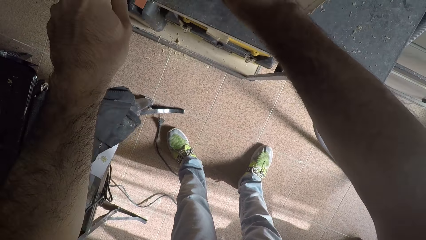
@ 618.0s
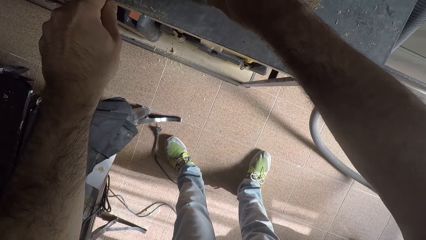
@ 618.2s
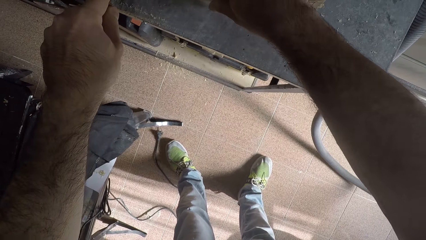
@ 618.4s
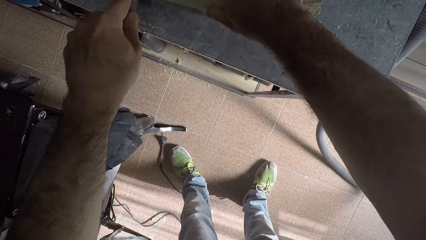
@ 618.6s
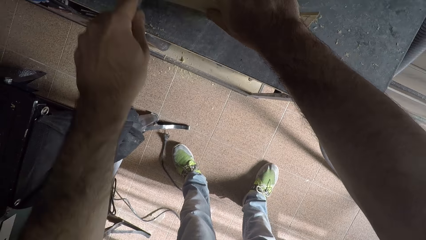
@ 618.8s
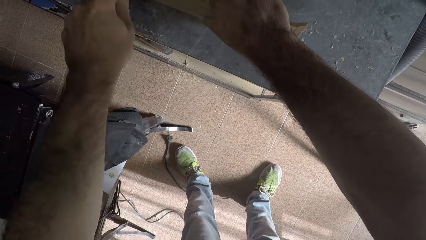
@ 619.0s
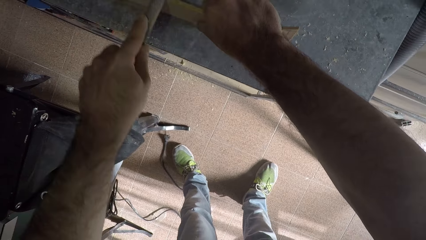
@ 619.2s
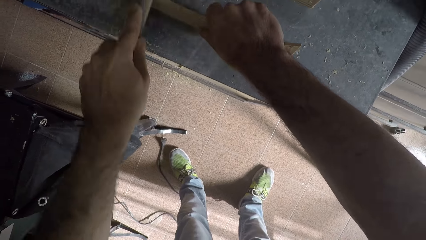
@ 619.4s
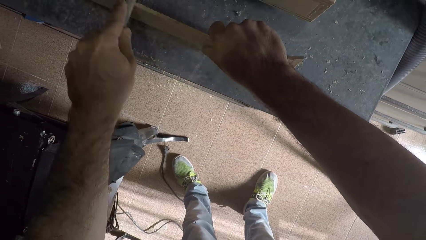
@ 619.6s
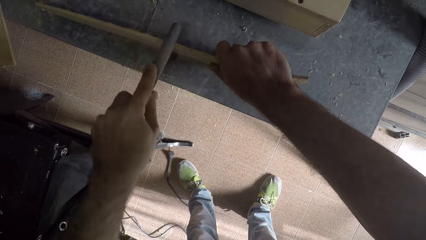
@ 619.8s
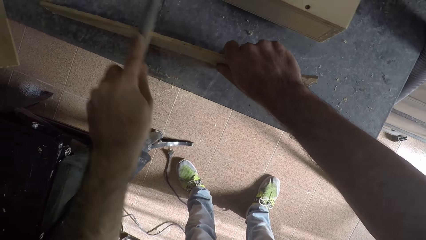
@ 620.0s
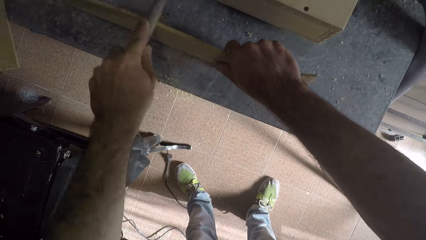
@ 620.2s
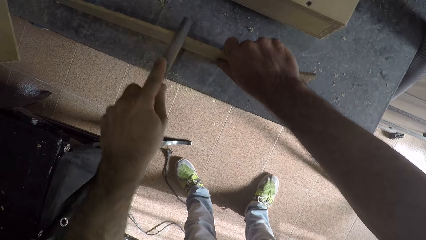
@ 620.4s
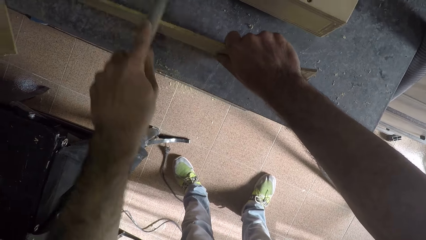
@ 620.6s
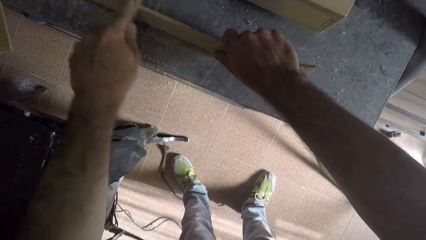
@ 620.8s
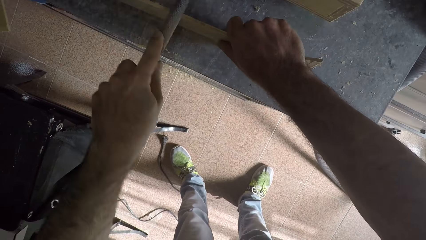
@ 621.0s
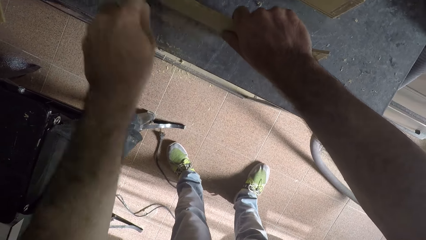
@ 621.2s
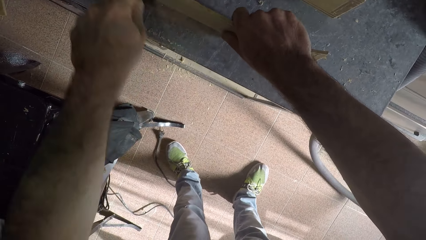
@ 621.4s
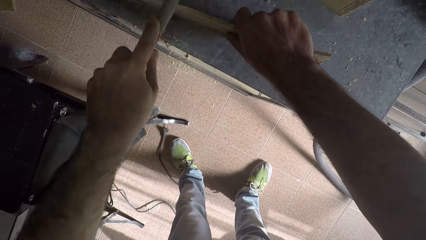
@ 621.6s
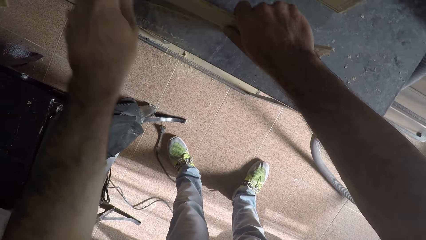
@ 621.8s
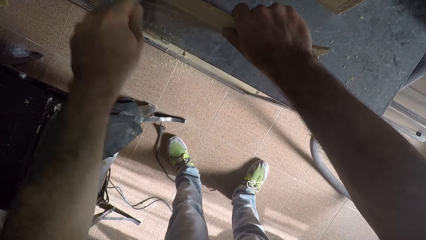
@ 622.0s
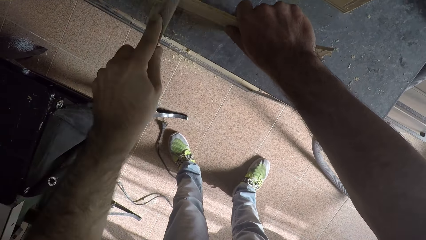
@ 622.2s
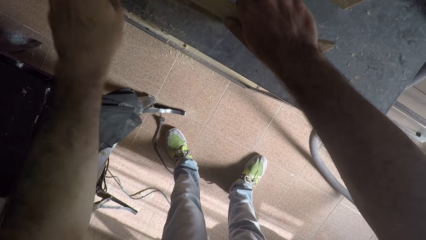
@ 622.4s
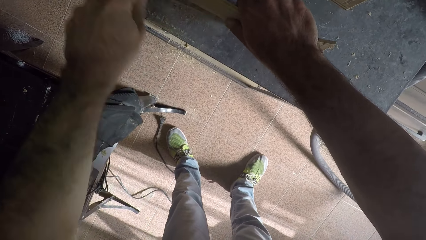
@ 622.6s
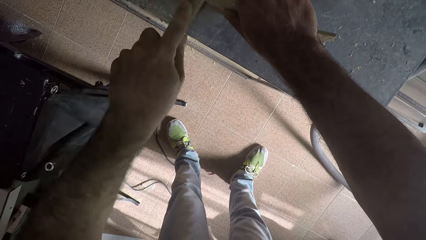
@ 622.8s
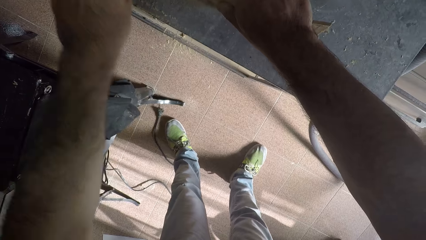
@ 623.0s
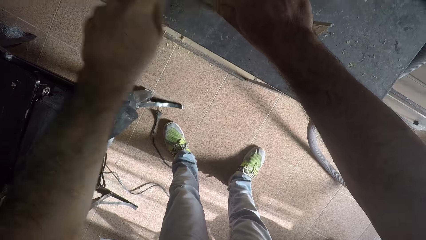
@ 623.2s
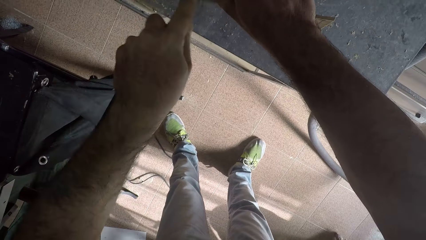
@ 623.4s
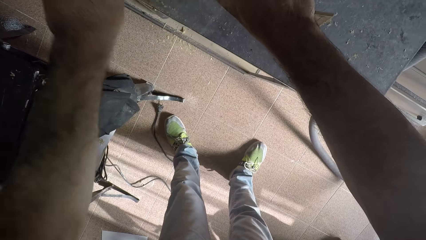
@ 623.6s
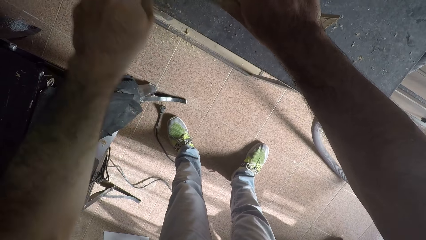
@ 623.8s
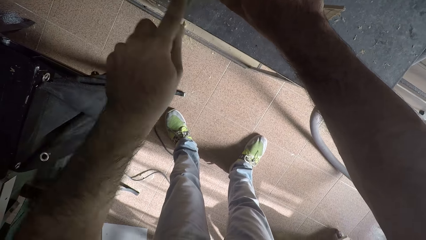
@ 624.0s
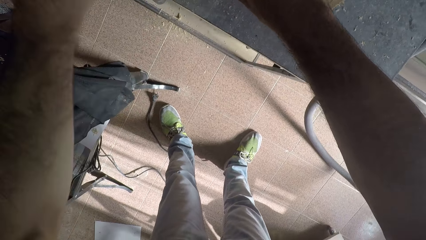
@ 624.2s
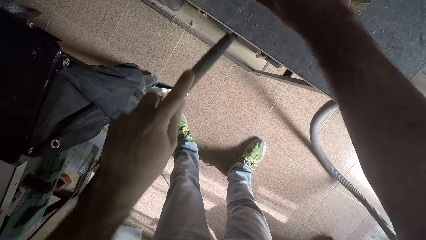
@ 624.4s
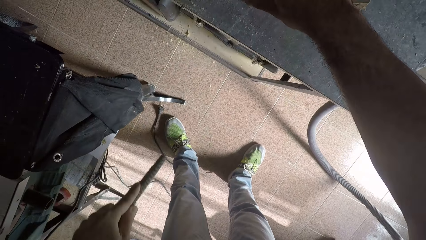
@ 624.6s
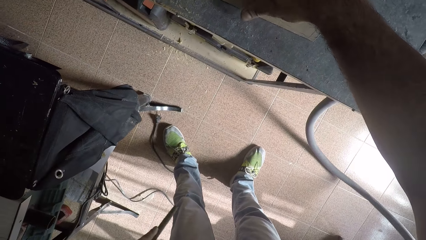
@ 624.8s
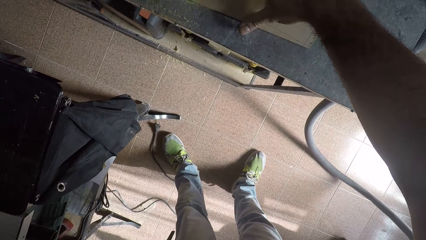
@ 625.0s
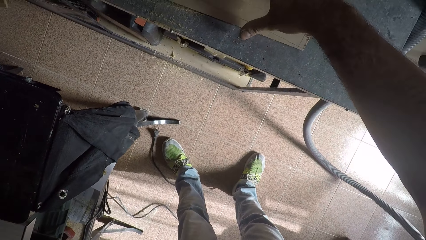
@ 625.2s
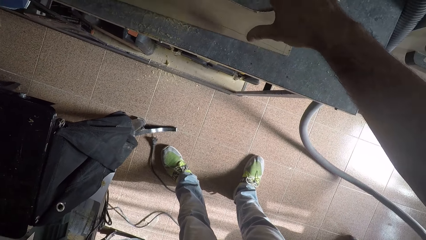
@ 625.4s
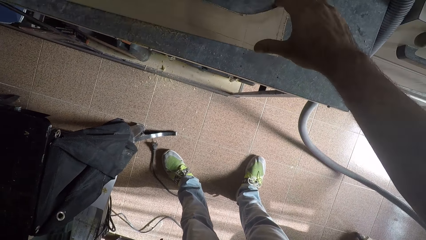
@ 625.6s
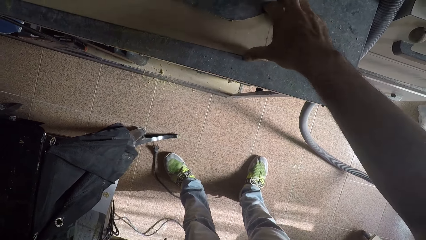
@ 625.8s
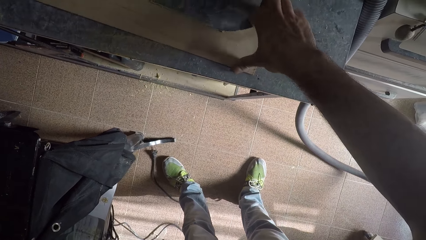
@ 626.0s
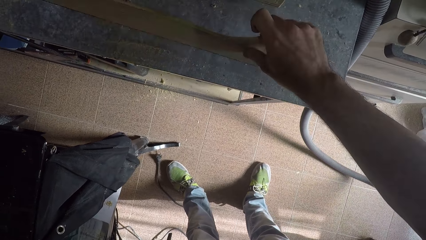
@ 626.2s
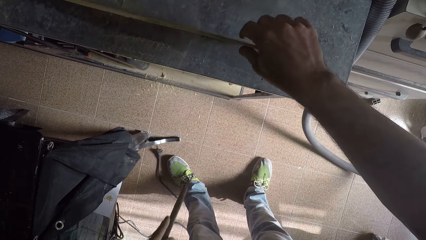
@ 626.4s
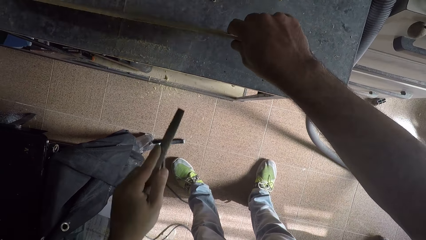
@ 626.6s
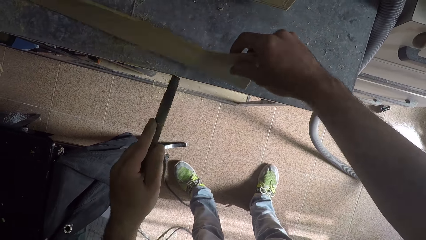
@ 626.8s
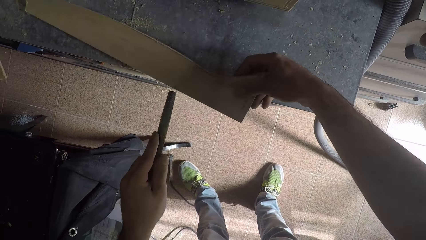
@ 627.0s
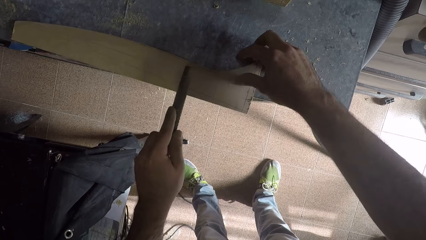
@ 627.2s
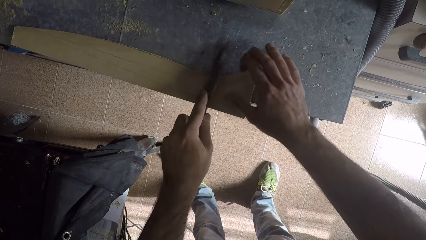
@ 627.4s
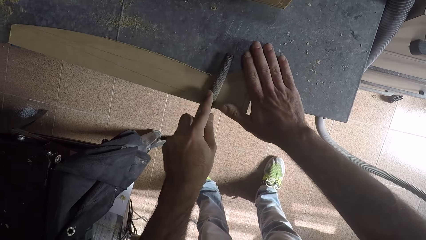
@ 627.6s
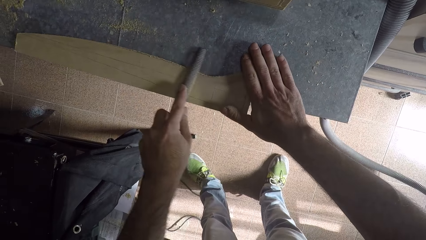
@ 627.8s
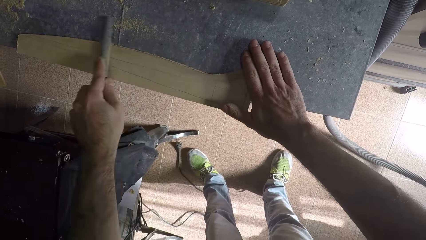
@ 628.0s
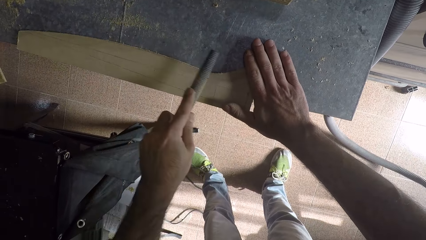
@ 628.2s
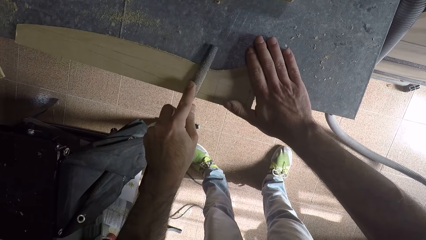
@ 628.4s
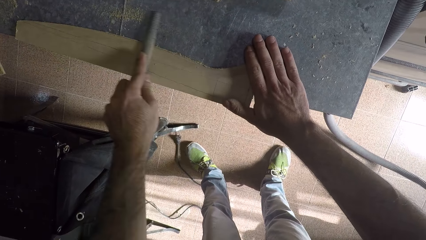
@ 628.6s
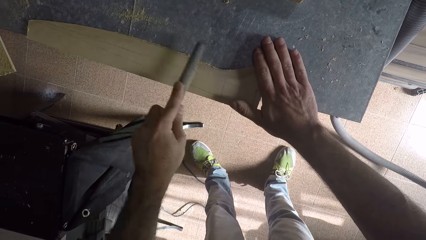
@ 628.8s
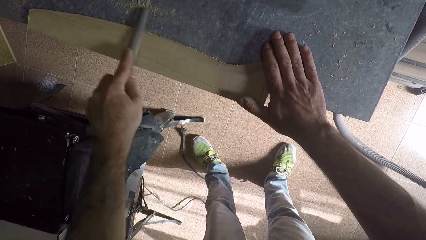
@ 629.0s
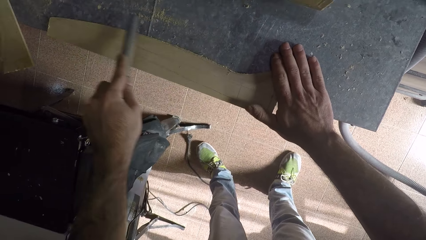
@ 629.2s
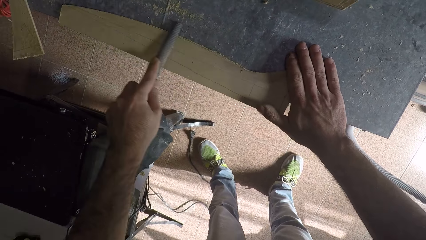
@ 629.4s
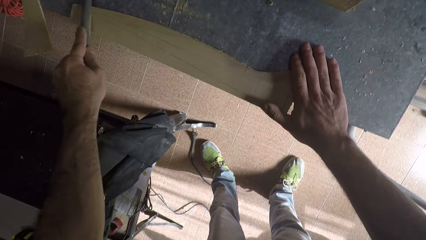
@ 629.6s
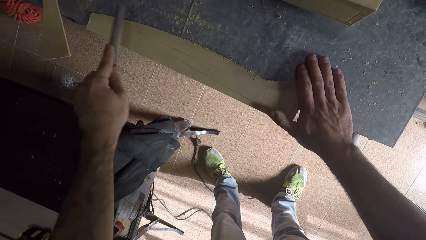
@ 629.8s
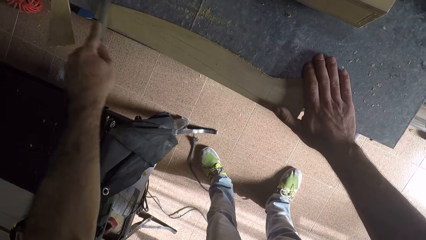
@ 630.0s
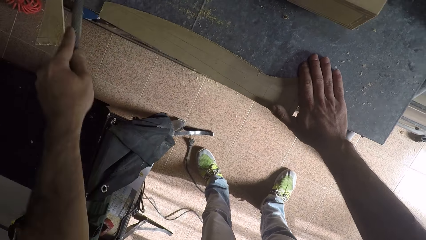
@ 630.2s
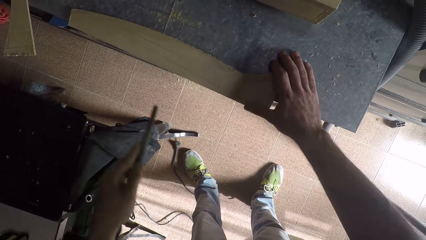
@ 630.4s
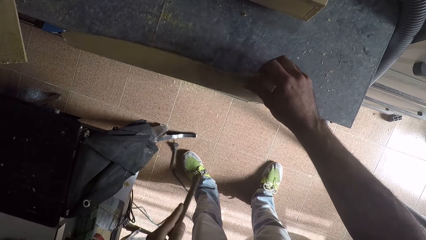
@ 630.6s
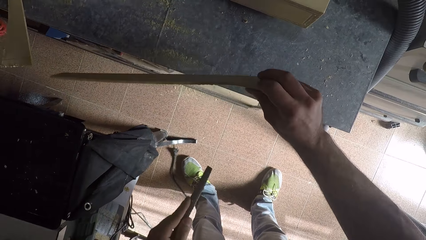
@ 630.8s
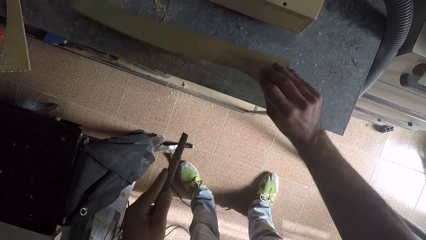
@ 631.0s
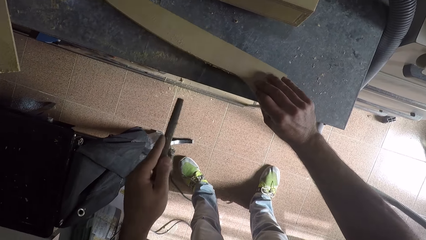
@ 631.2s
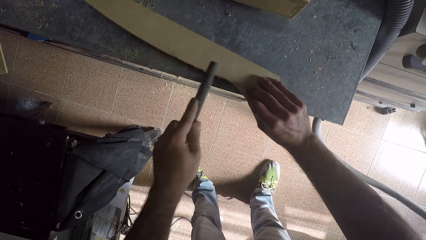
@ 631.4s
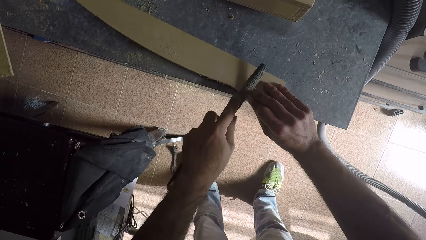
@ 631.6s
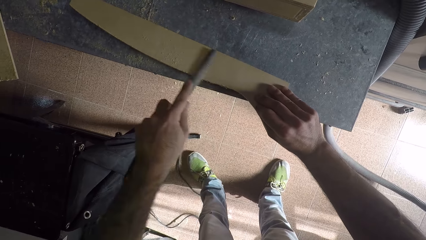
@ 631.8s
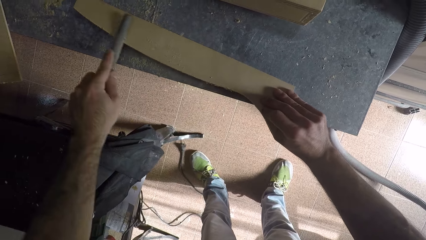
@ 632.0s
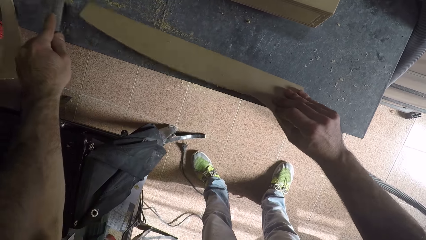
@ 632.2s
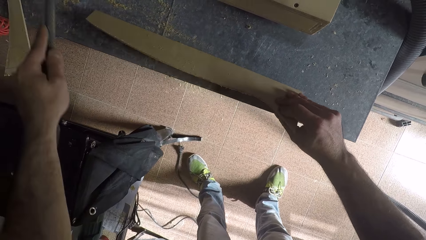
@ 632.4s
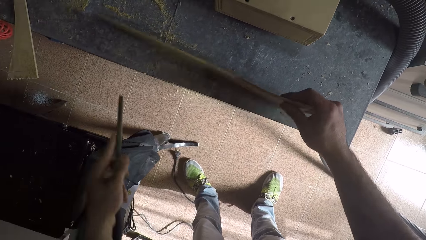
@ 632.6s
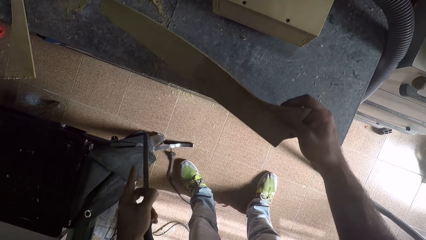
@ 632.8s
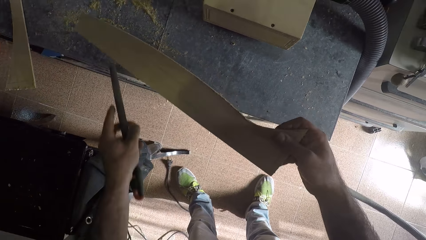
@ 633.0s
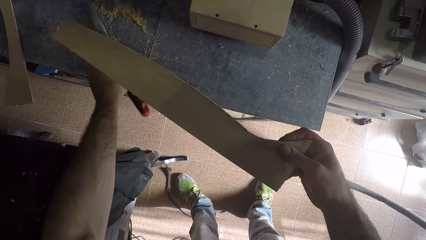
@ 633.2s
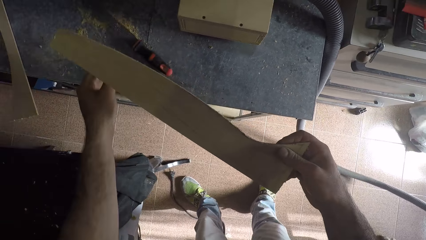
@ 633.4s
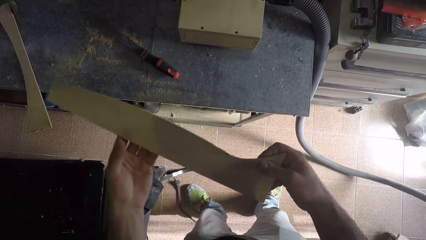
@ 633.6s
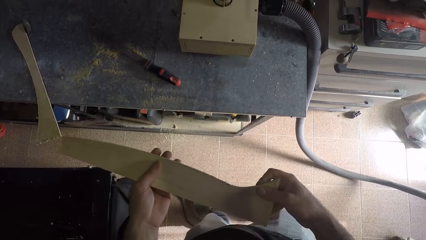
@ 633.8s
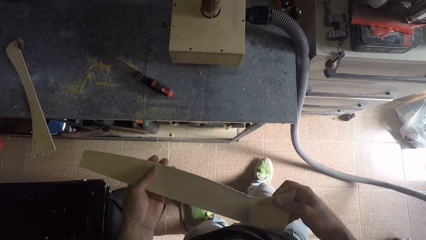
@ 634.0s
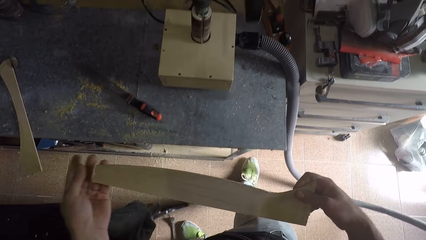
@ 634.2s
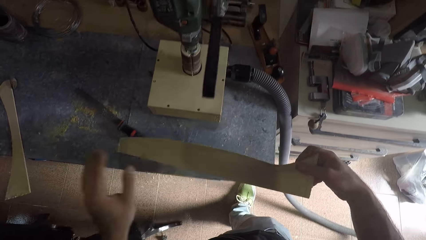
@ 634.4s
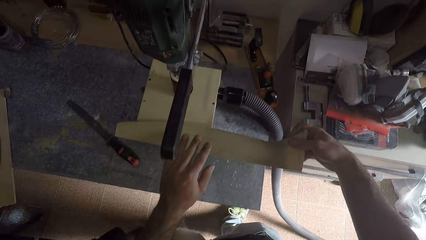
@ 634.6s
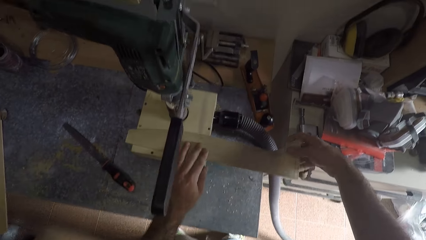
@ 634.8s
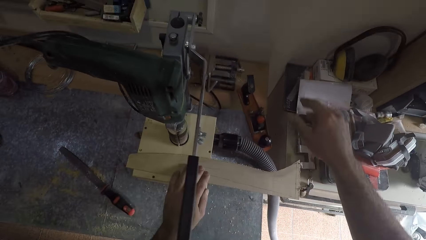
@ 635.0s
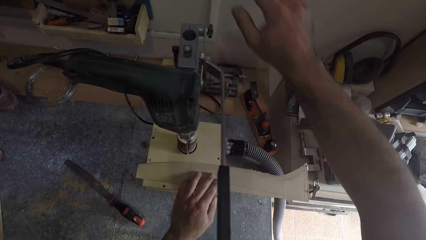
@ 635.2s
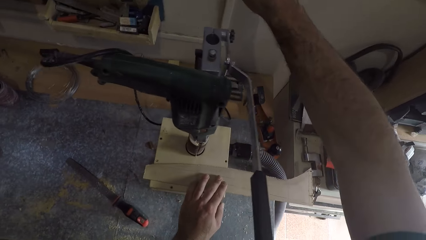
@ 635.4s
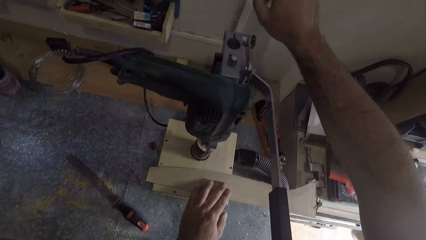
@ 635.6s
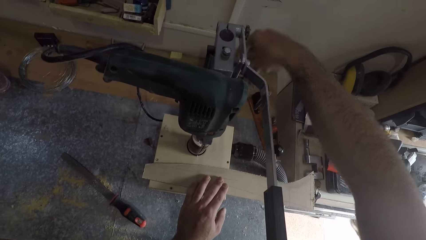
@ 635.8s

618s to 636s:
The camera wearer files the piece of wood on the table with the file. He flattens the piece of wood with his right hand on the table. He holds the piece of wood straight on the table. He flips the soft board. He flattens the piece of wood on the table. He files the piece of the wood on the table with the file. He lifts the piece of wood from the table. He files the piece of wood on the table with the file. He lifts the piece of wood from the table with his right hand. He drops the wood rasp file on the table. He wipes the piece of wood with his left hand. He puts the wood rasp file on the drill machine.
